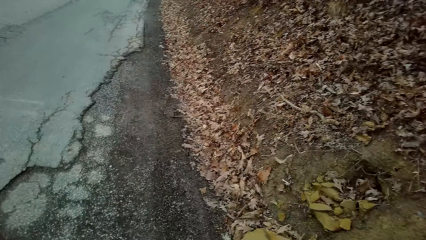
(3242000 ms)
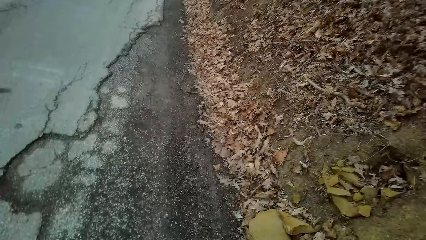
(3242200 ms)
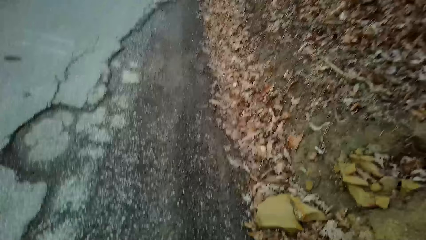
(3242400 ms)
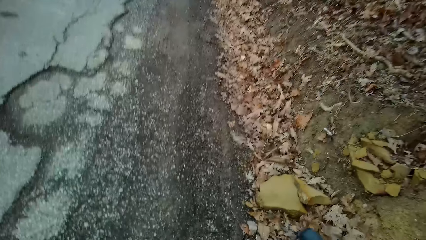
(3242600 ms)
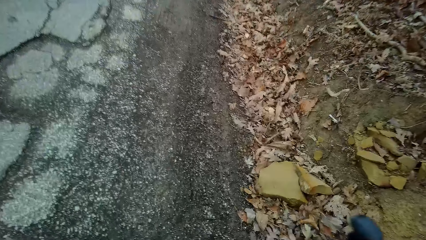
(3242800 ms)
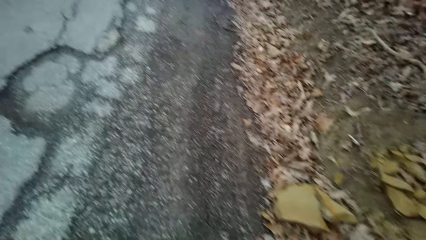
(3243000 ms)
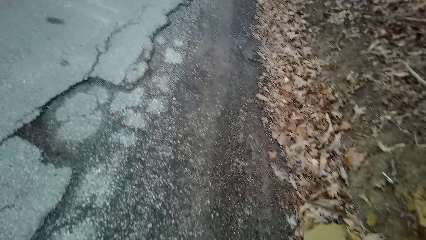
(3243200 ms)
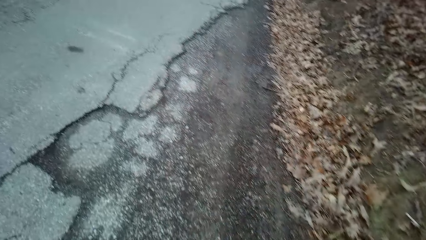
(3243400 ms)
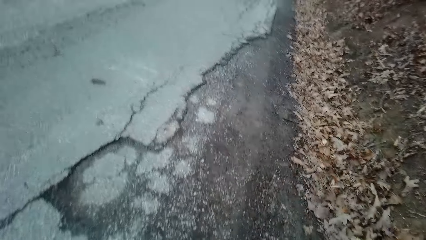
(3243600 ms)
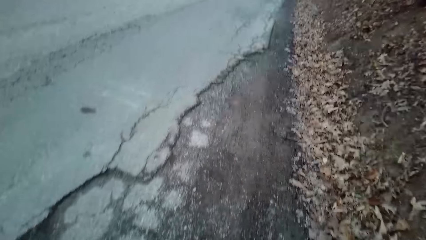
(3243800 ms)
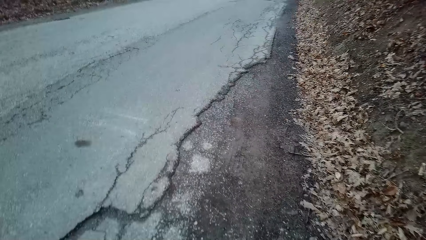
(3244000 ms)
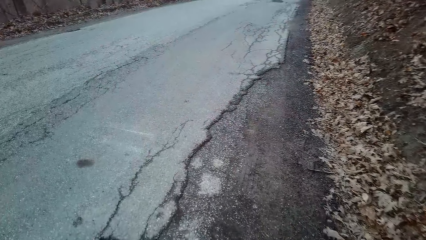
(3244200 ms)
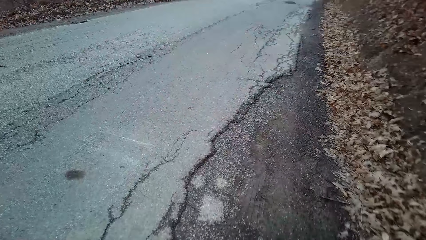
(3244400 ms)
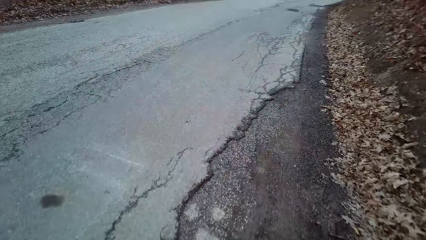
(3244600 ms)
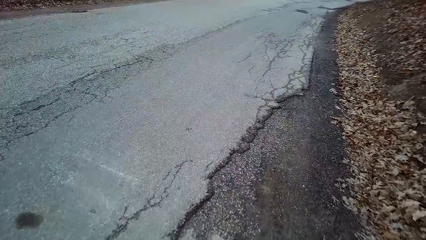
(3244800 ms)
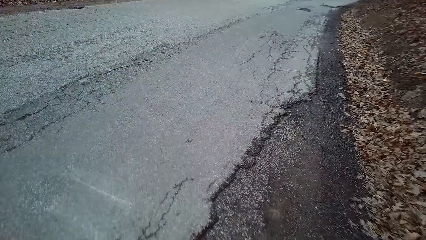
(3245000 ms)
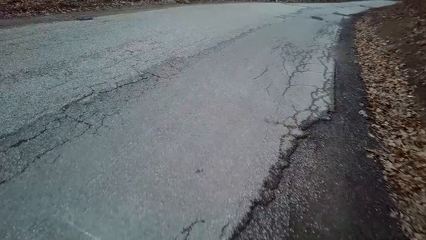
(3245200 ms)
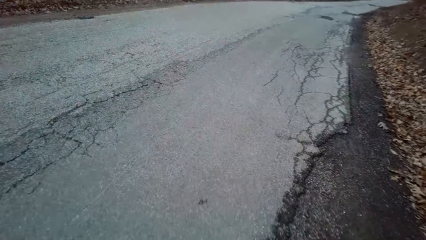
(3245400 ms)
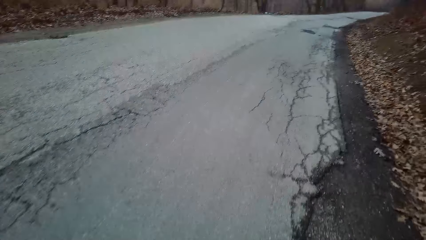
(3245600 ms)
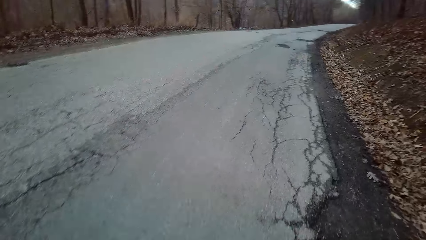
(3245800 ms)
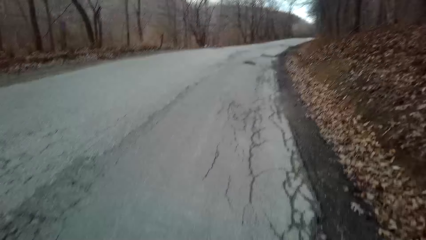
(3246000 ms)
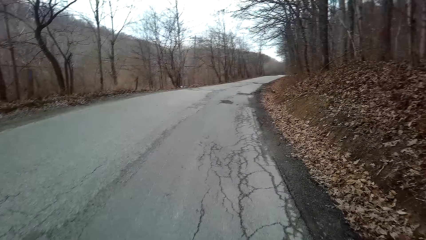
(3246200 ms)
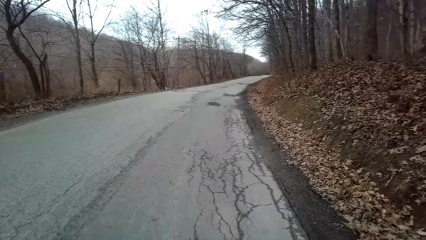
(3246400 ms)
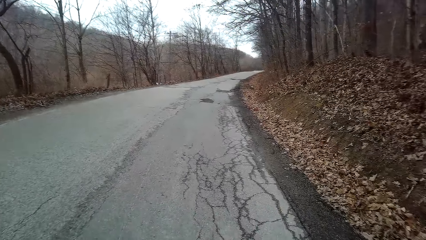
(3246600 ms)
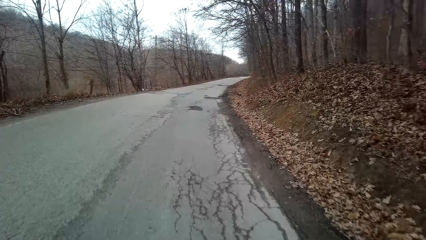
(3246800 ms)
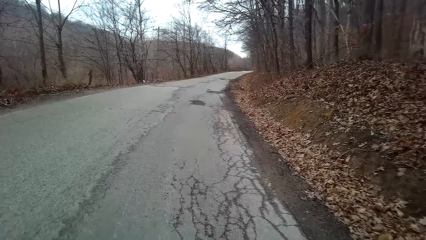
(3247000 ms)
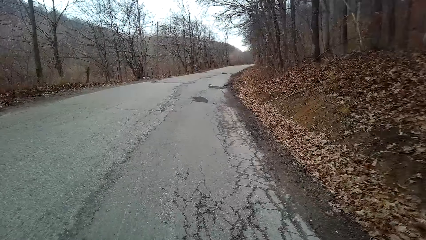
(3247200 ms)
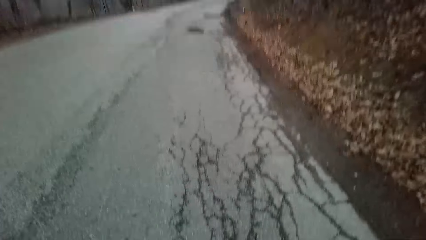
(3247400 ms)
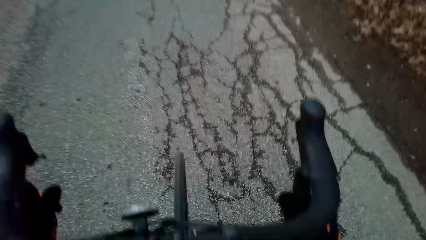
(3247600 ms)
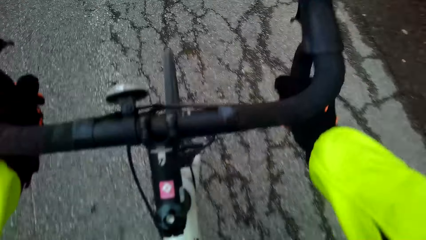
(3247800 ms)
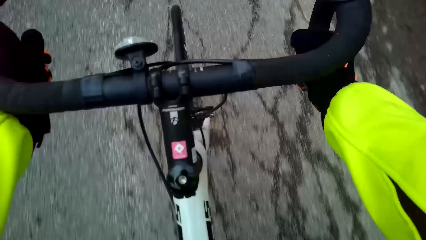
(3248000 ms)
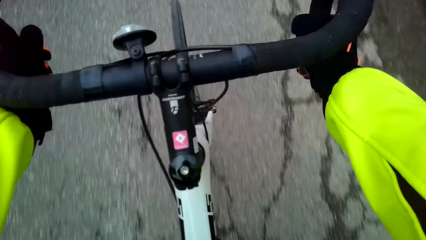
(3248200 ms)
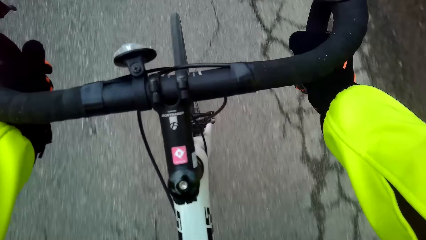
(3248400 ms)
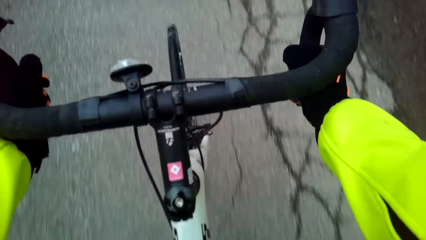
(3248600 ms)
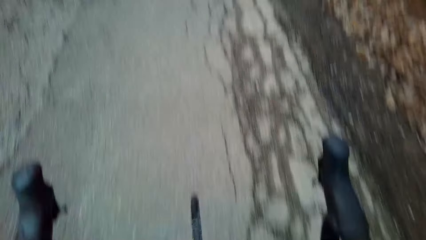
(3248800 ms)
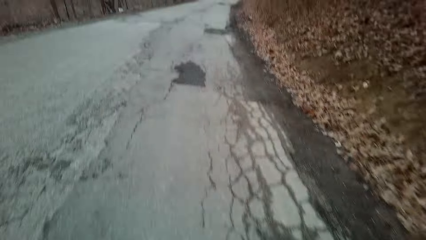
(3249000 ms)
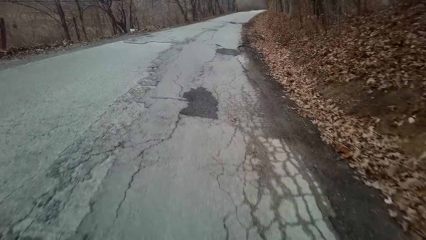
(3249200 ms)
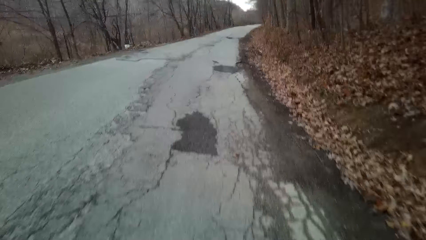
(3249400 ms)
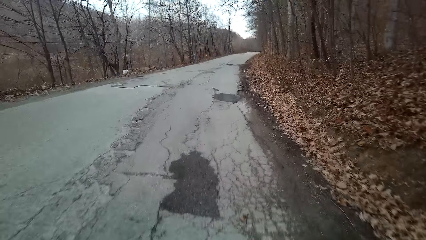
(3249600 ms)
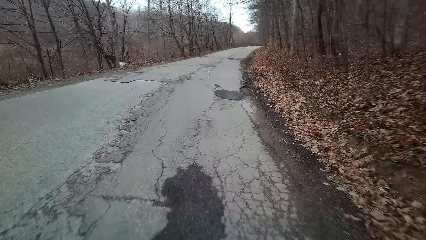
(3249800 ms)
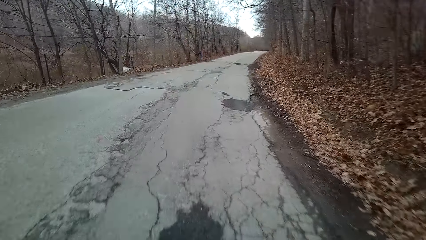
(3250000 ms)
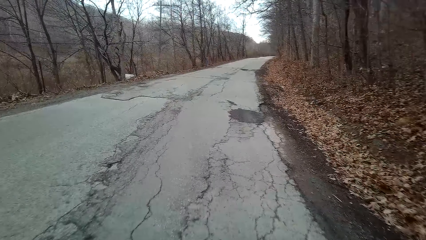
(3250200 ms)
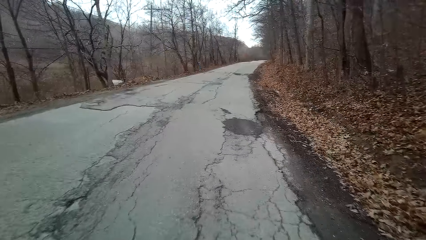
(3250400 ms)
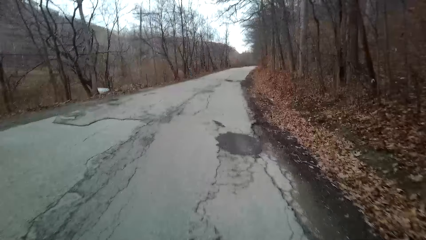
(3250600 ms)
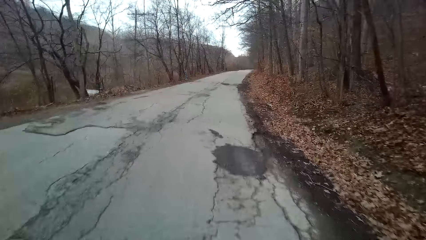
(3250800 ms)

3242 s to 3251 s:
The camera wearer rides a bicycle along the road.

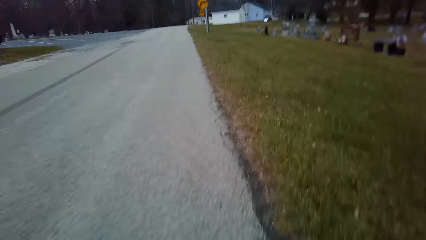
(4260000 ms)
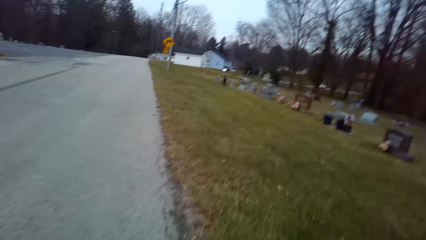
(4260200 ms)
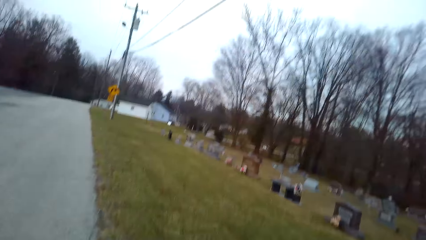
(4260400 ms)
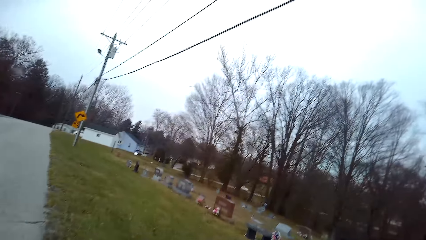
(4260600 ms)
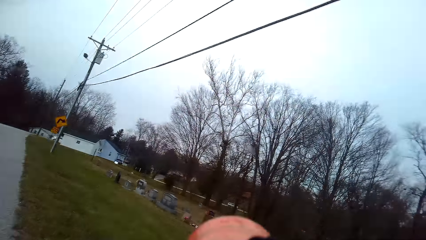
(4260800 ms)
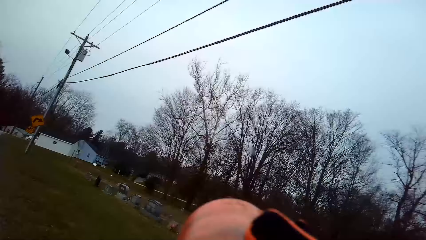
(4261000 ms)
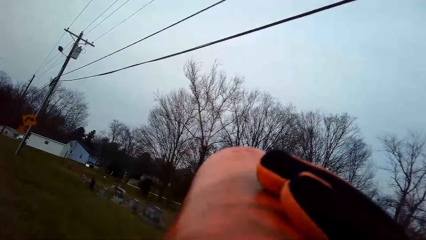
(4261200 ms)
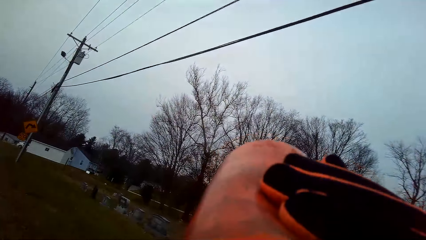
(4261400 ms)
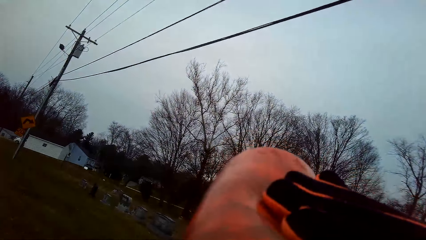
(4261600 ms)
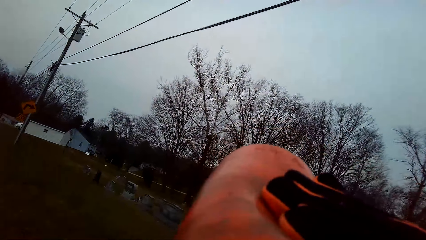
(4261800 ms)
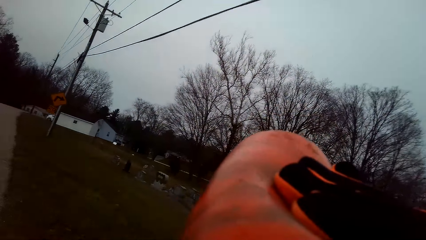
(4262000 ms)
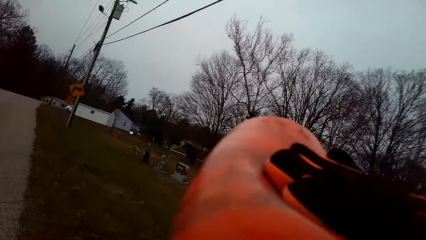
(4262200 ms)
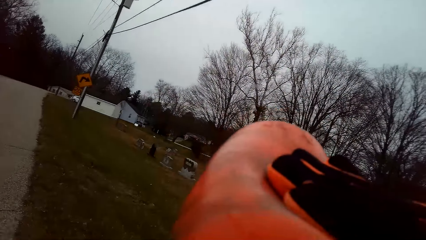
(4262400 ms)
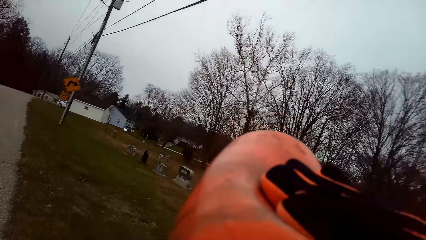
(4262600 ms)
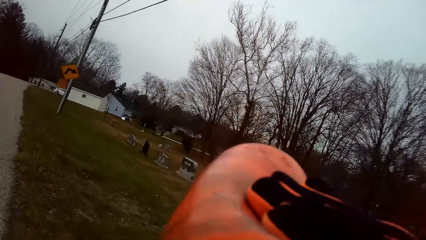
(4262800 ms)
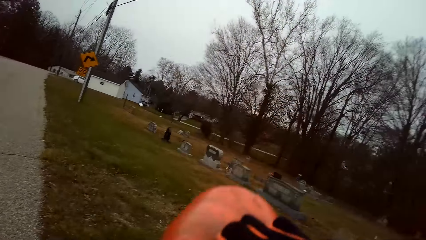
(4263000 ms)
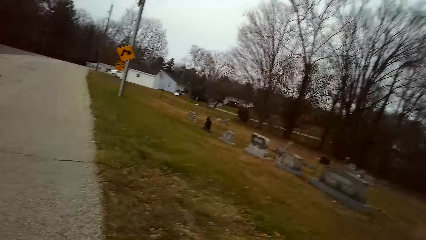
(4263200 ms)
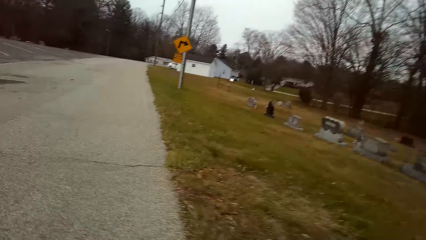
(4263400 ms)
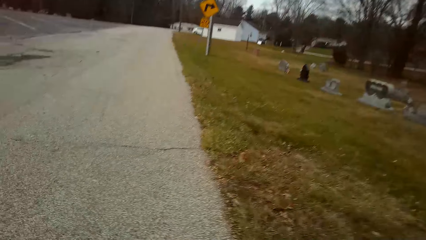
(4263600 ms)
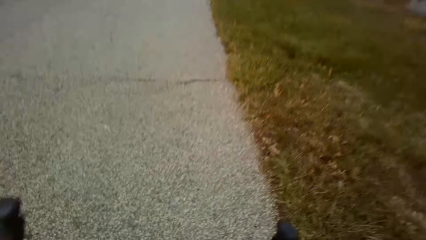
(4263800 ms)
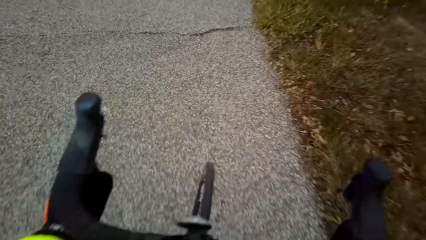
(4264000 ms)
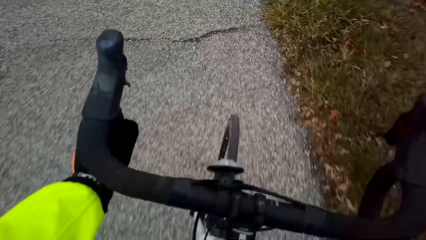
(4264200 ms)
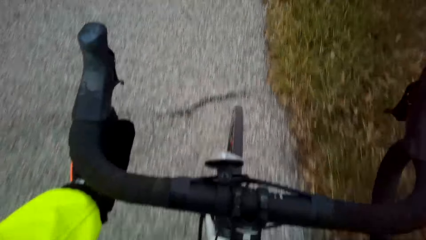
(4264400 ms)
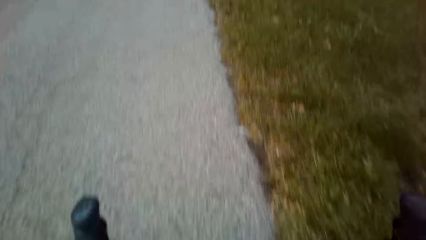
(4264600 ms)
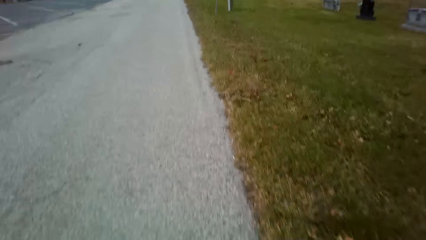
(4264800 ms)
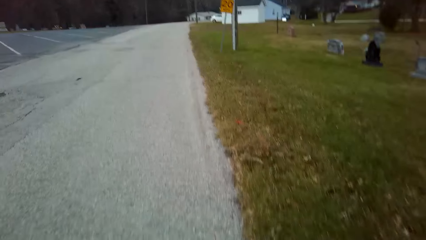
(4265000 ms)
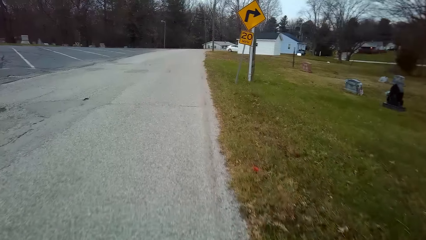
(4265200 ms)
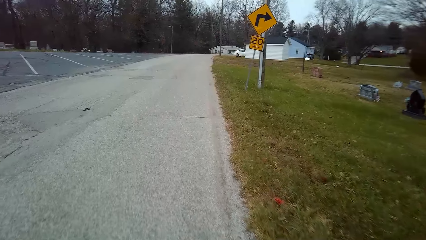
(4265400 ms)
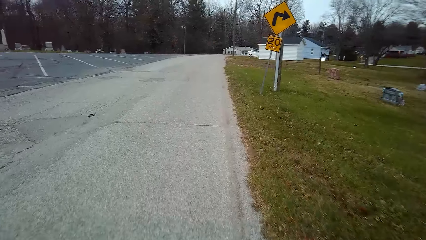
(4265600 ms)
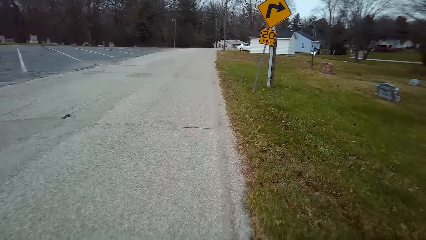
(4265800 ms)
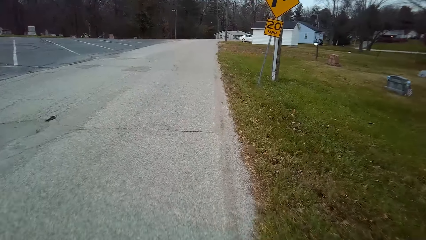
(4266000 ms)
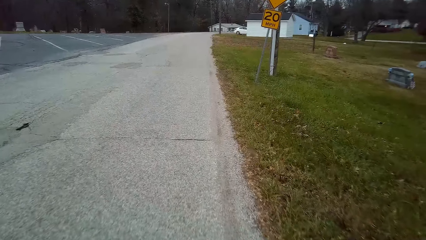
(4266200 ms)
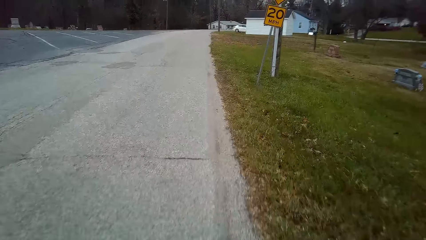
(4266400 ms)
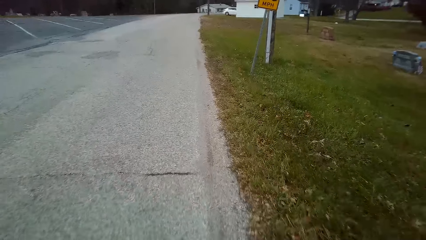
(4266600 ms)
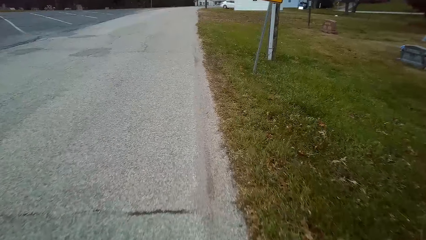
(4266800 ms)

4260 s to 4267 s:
The camera wearer looks into his wrist watch. He drinks from a bottle.
